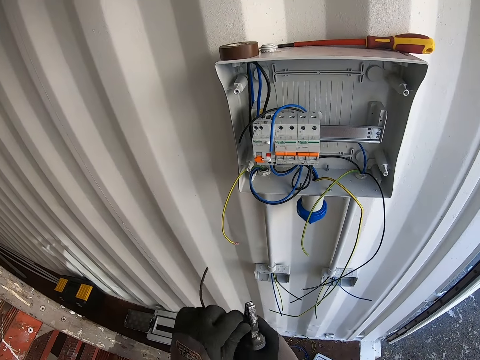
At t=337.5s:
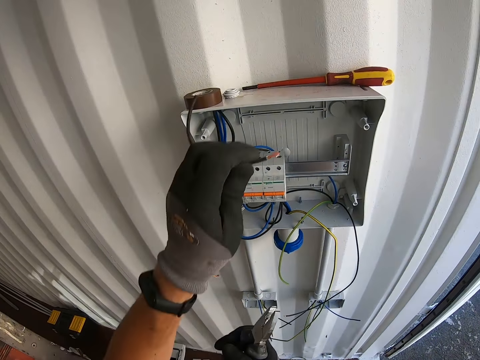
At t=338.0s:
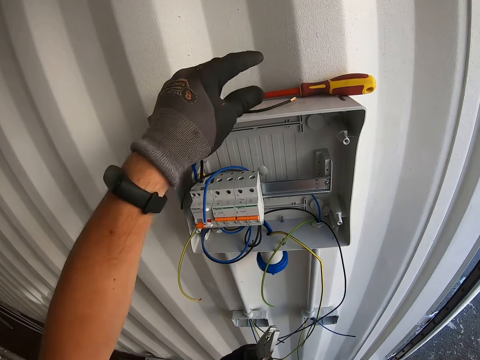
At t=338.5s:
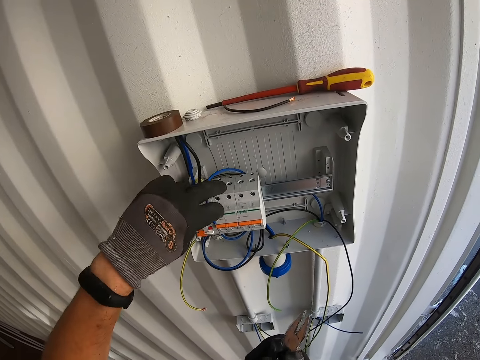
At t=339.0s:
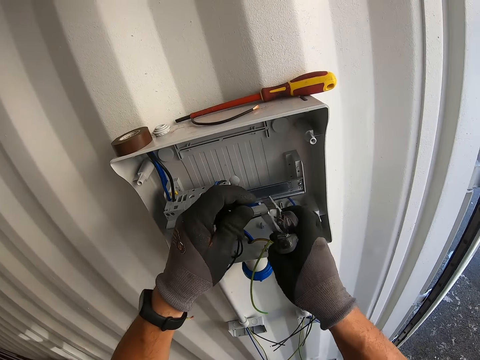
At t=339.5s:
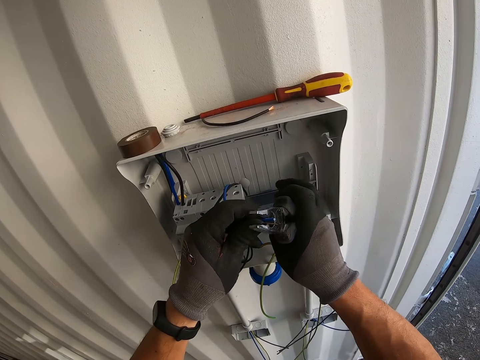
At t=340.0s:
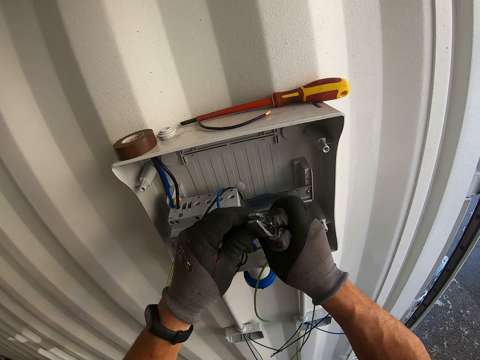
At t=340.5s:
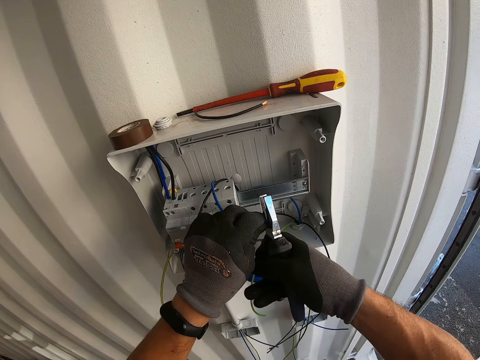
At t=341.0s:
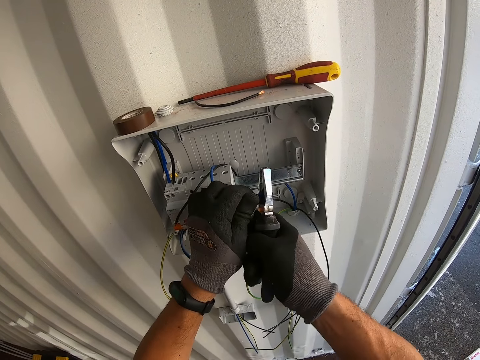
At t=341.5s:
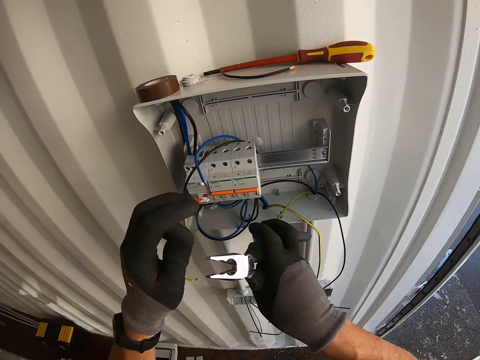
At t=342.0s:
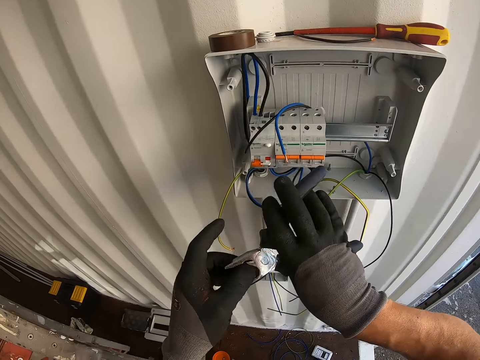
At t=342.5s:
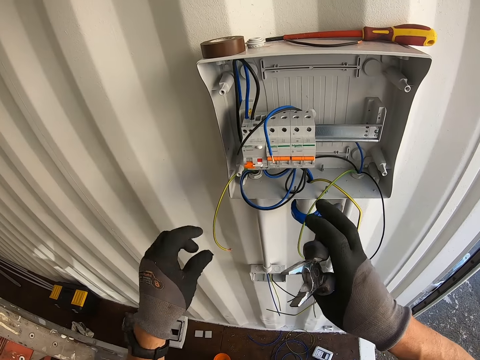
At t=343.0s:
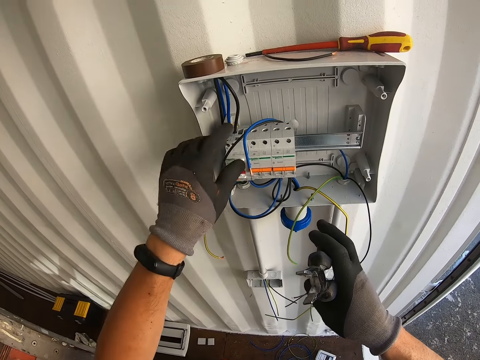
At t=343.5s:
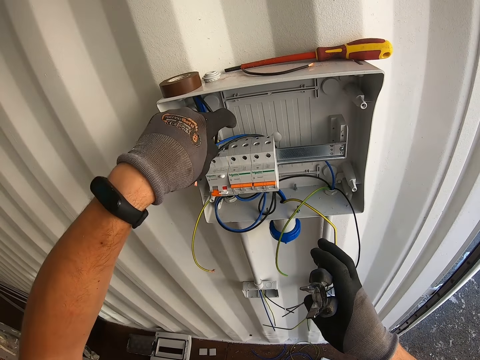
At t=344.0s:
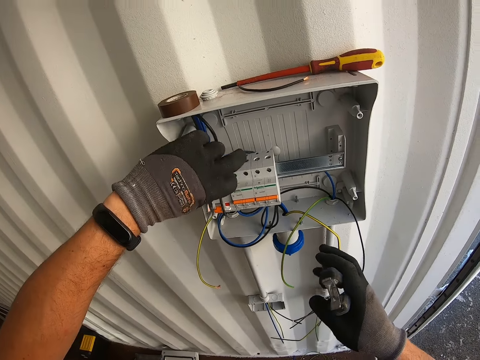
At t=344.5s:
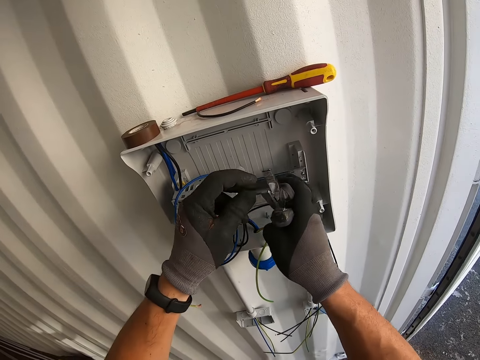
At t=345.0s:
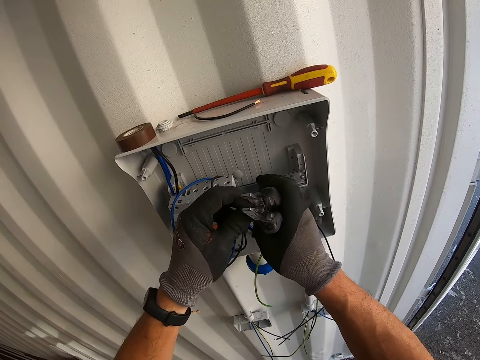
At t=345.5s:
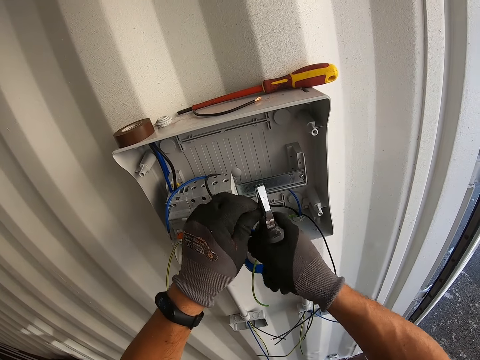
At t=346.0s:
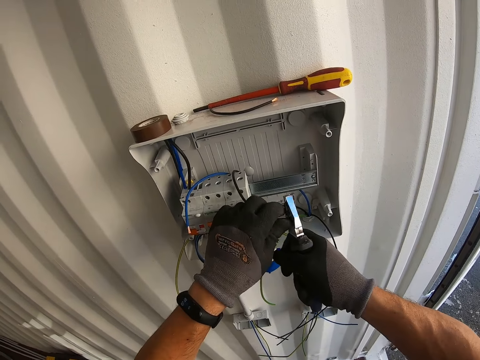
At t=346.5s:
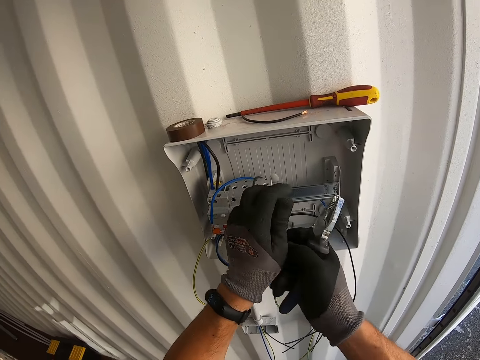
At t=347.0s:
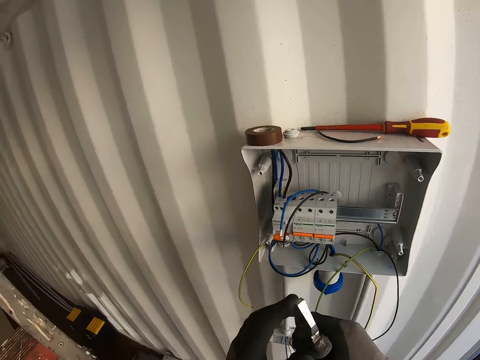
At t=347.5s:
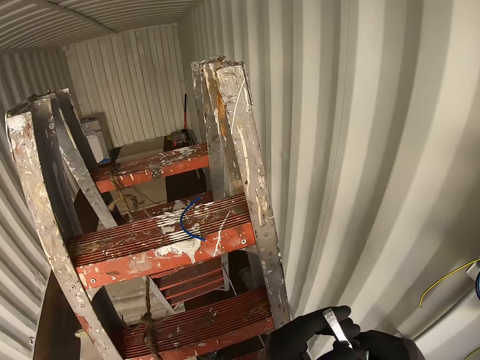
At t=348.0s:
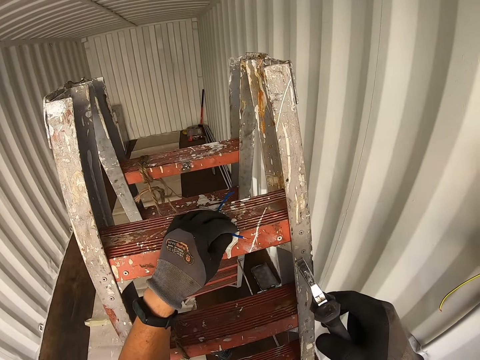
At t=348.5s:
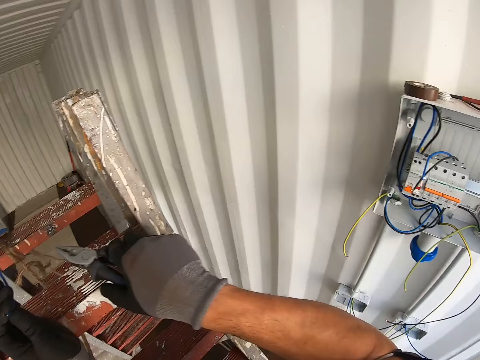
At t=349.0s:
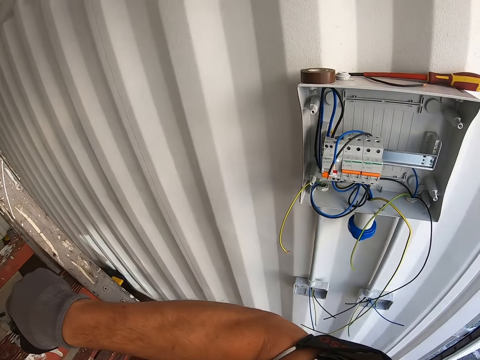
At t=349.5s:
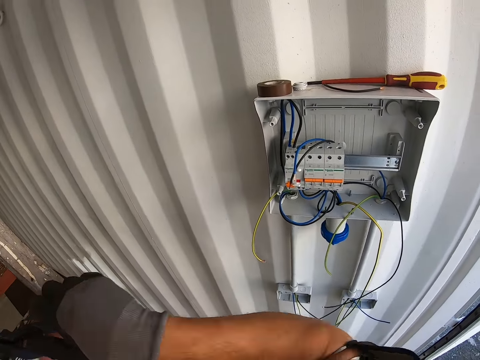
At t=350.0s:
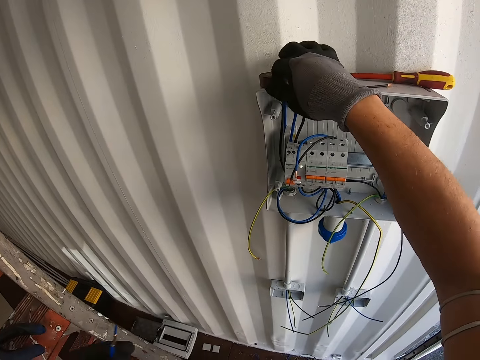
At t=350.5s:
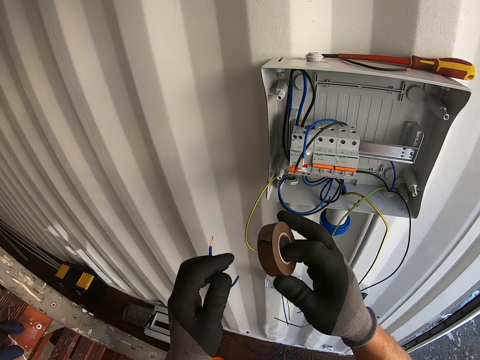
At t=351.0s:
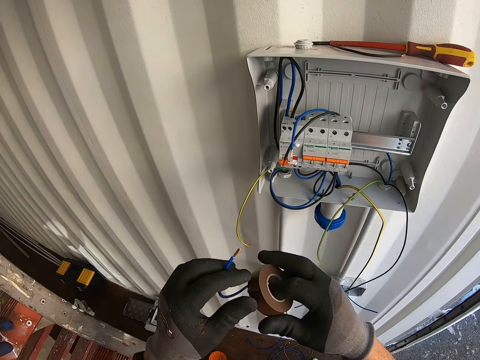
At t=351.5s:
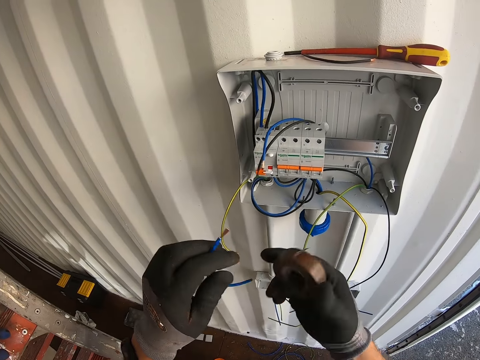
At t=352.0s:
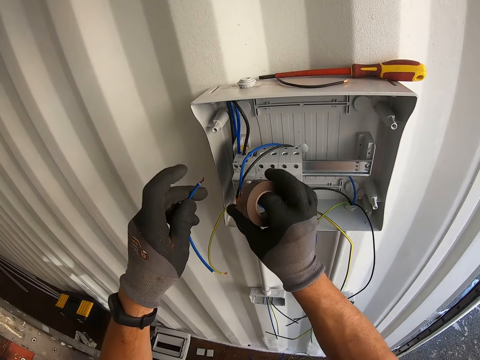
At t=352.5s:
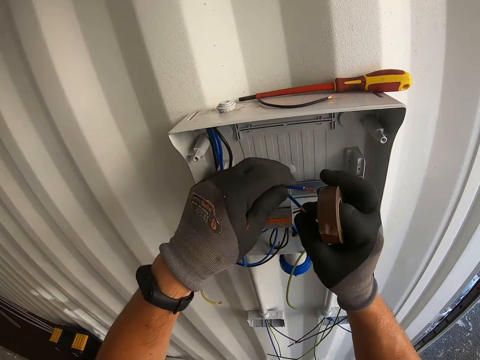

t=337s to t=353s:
The camera wearer puts the wire down. They sharpen the wire, pick up the wire, put the pliers down, and take the cello tape on the electric panel box.

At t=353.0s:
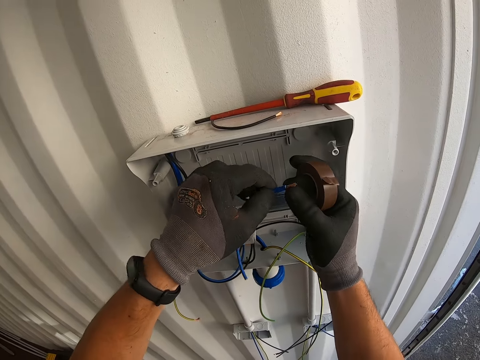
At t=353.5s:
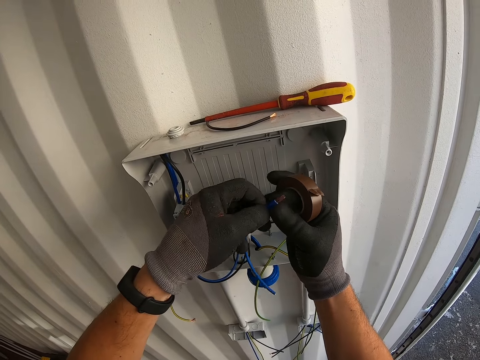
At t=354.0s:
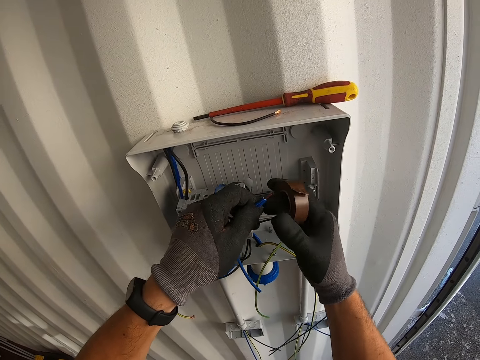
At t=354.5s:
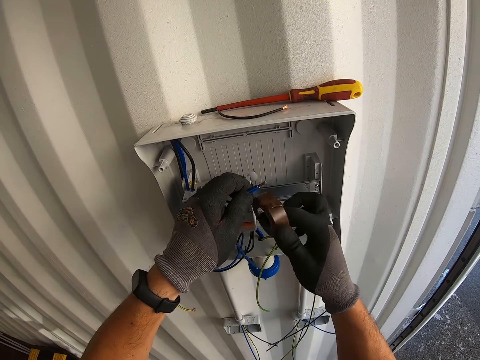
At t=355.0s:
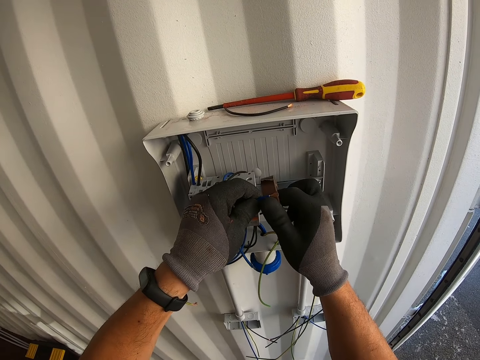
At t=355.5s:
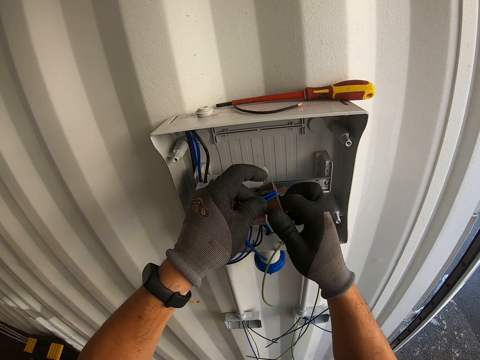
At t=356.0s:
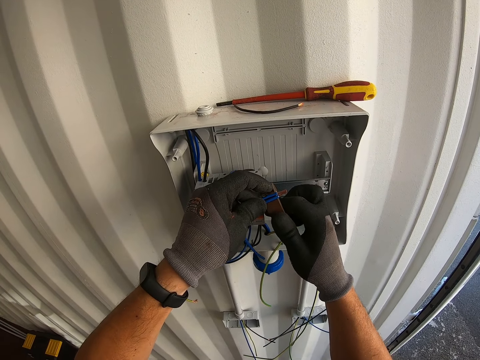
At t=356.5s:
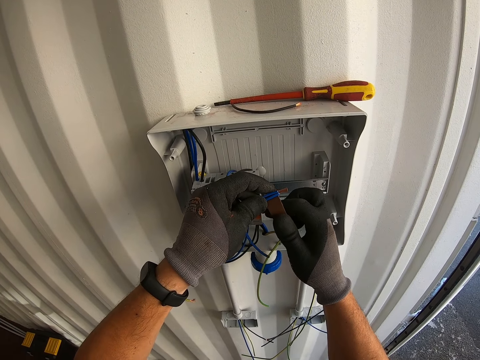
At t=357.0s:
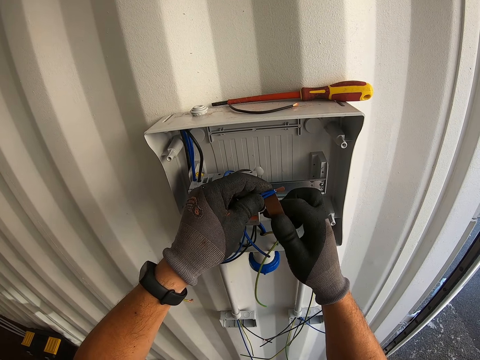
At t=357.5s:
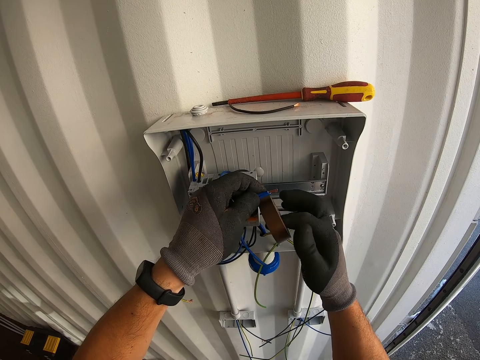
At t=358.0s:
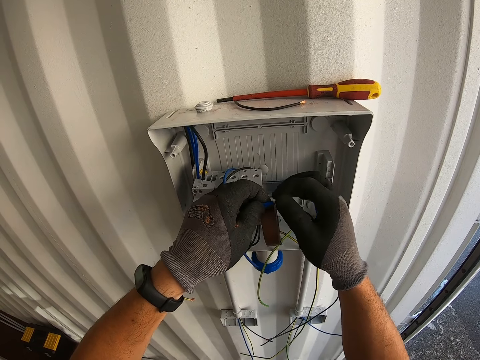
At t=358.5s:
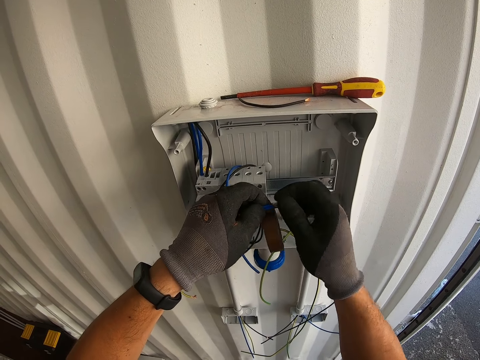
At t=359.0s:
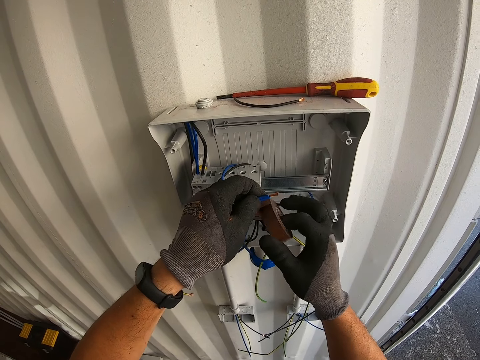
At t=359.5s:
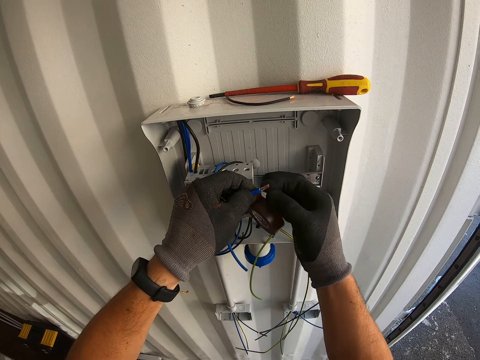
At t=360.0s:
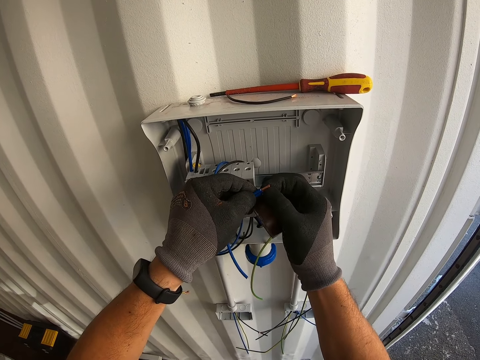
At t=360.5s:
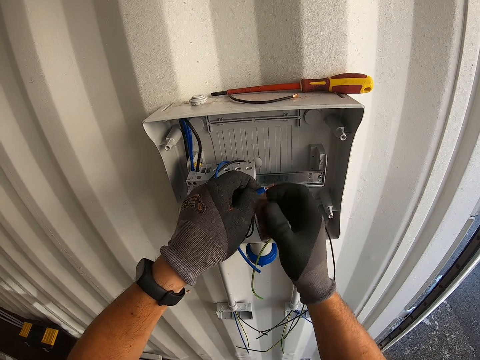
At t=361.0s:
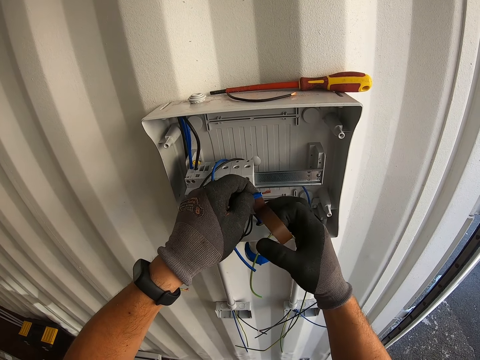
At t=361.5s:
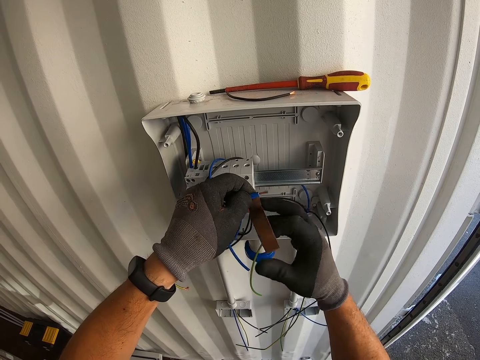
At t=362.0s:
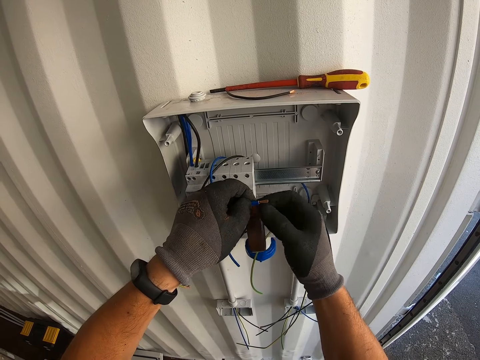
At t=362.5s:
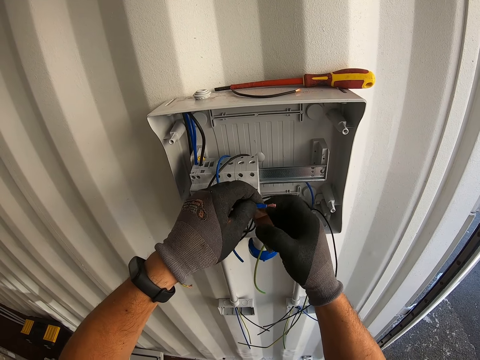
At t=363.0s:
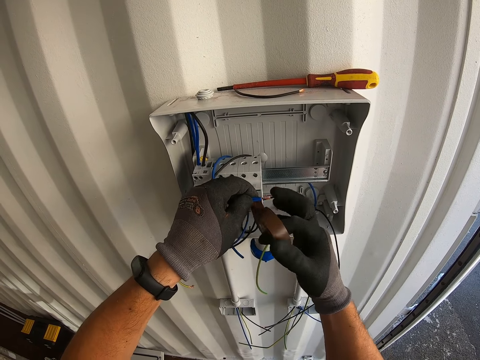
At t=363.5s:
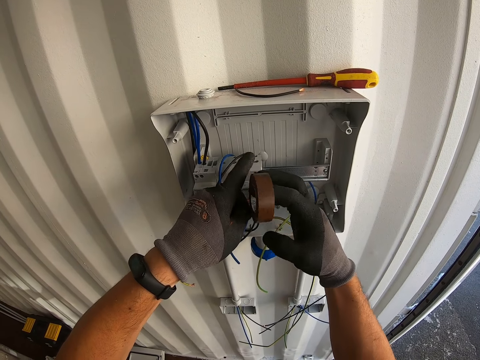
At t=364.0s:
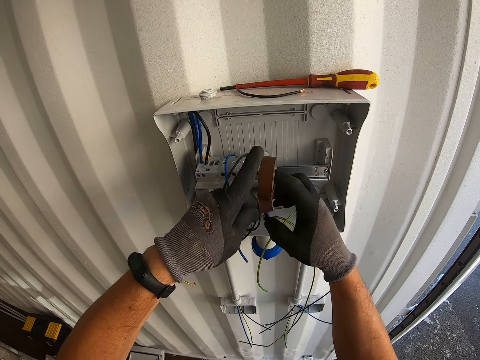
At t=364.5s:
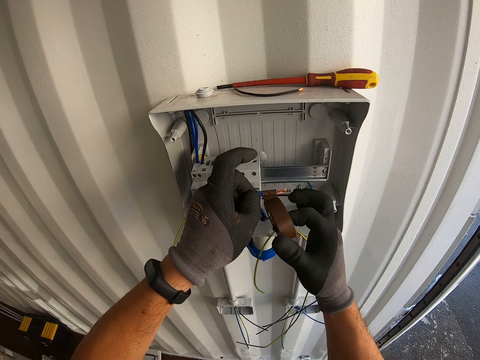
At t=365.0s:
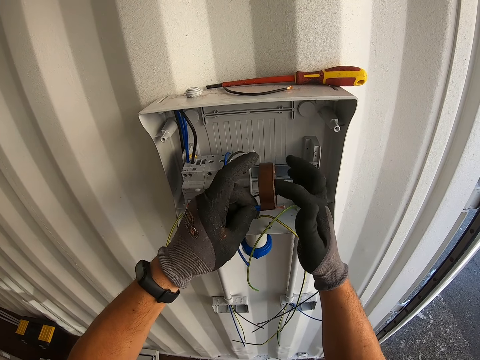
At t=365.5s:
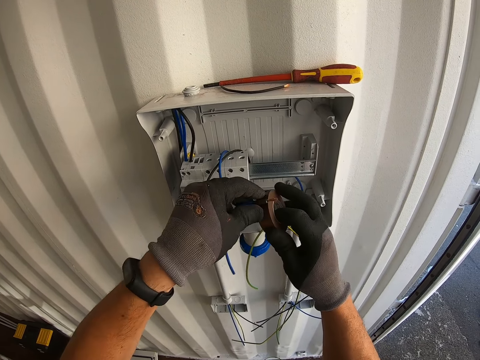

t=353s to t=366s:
The camera wearer masks the wire. They seal the cello tape in the cable.
